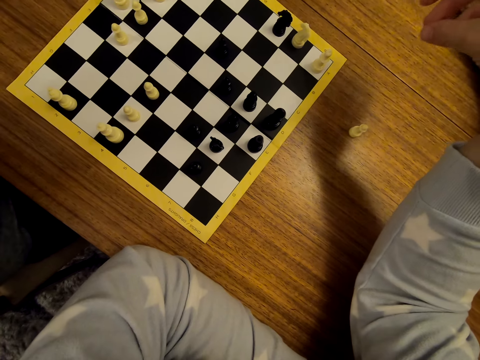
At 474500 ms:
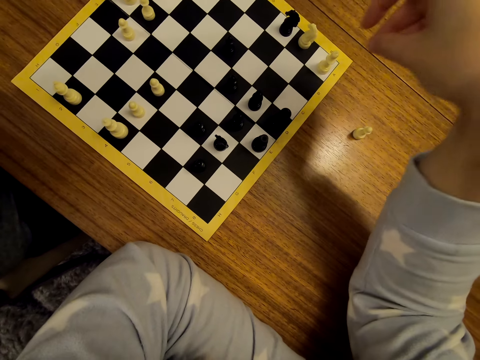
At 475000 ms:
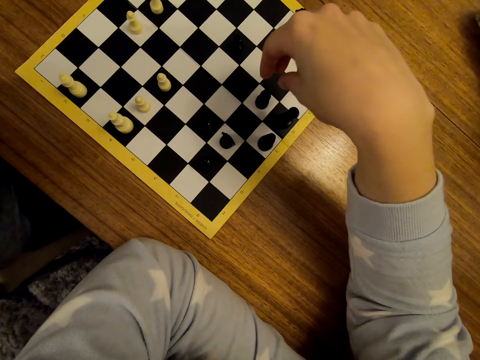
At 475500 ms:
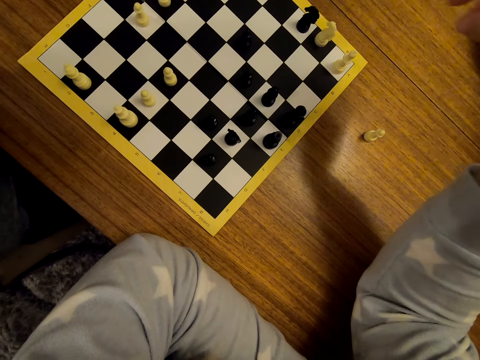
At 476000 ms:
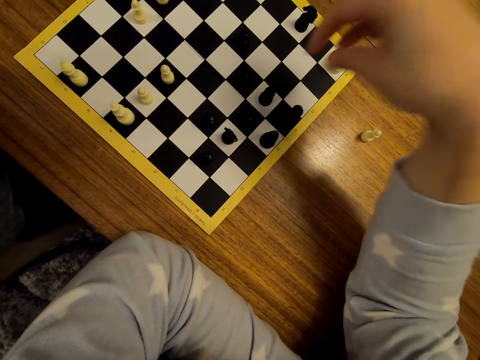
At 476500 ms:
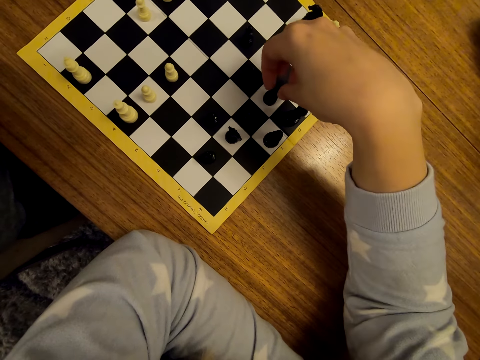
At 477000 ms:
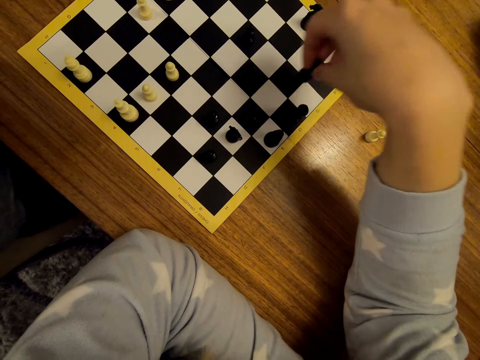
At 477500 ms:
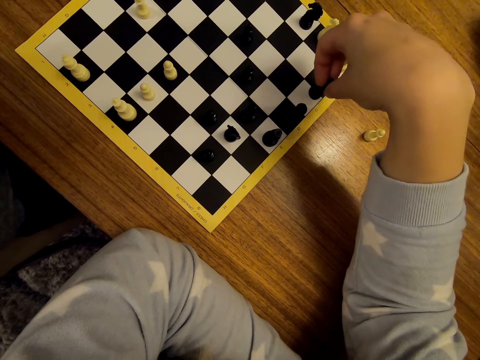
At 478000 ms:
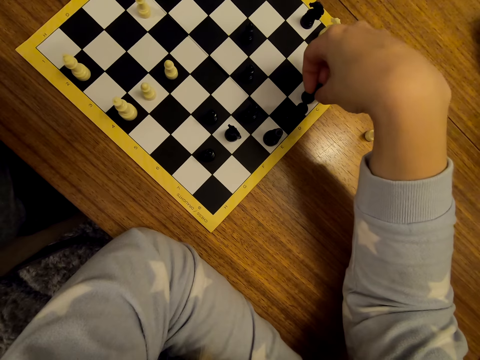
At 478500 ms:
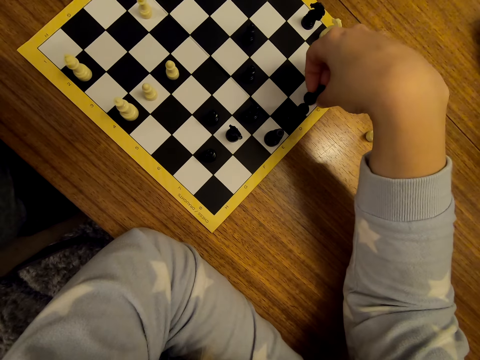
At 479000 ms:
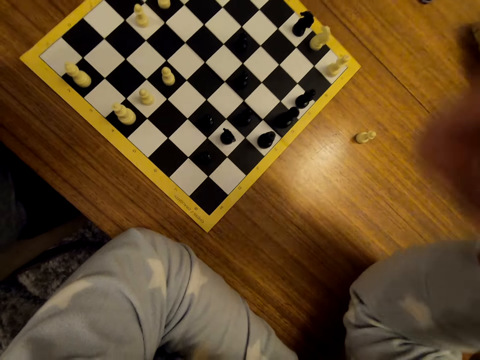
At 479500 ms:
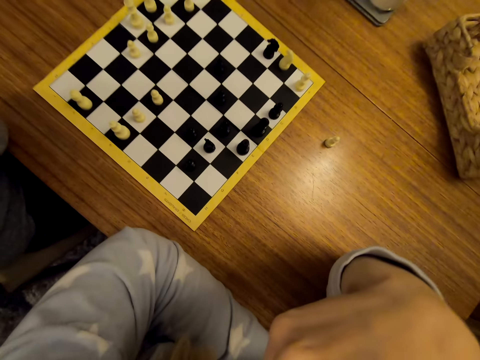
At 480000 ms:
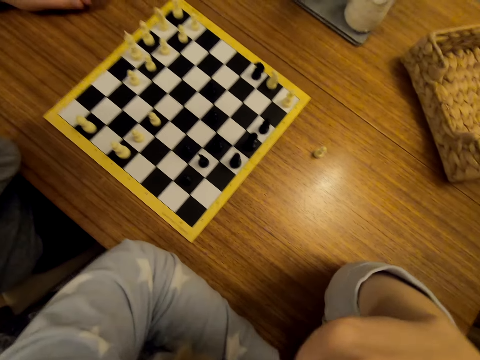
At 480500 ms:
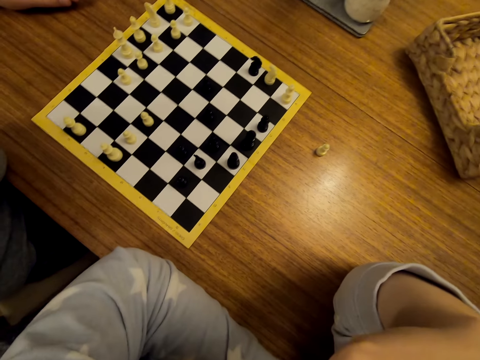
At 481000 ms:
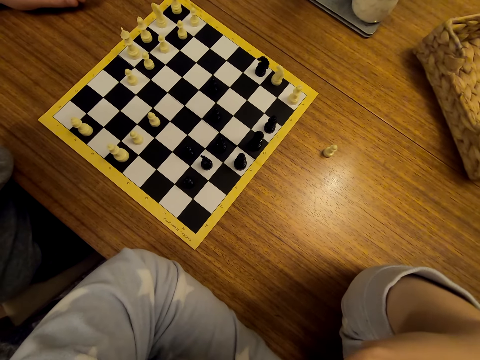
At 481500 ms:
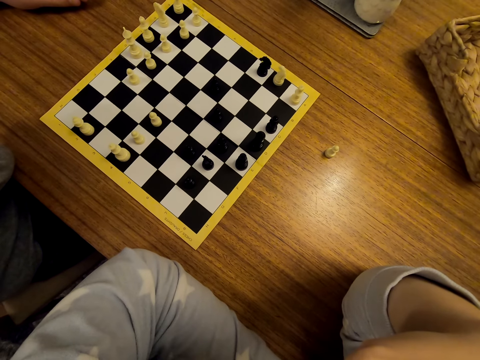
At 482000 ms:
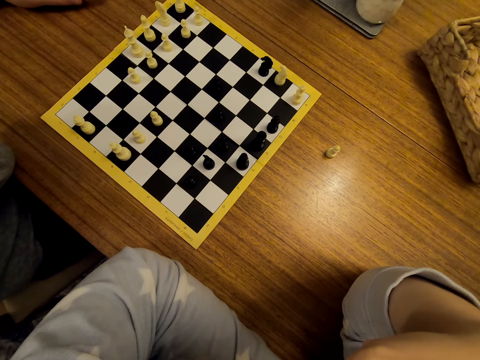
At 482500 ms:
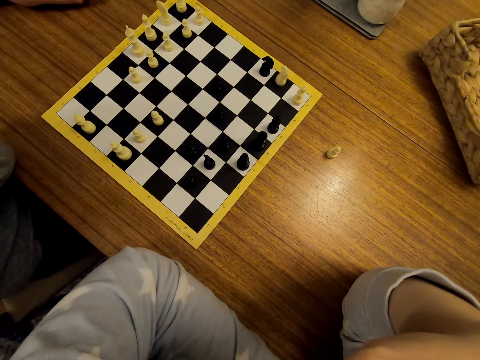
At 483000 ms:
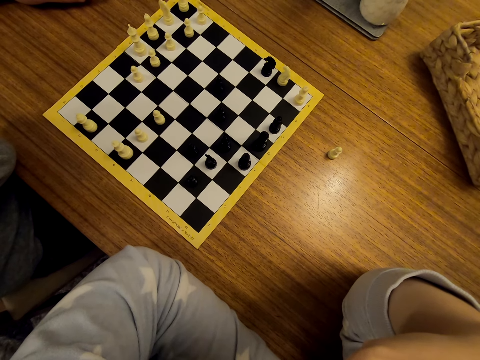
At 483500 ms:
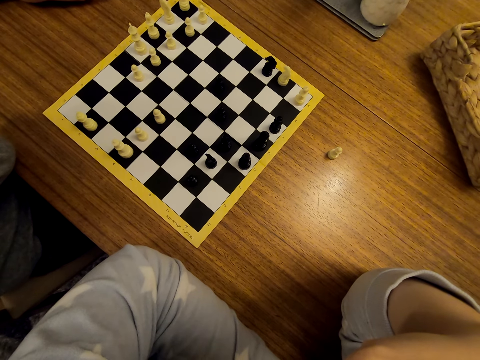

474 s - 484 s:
The camera wearer moves the chess pieces. They hold the pawn. They place the pawn on the chess board.

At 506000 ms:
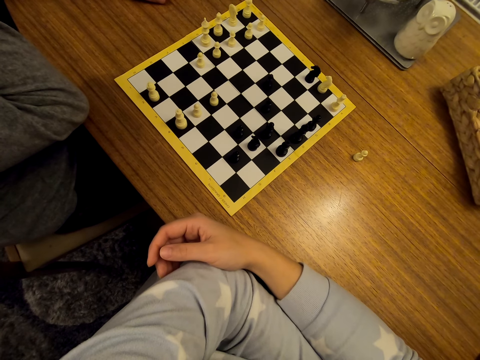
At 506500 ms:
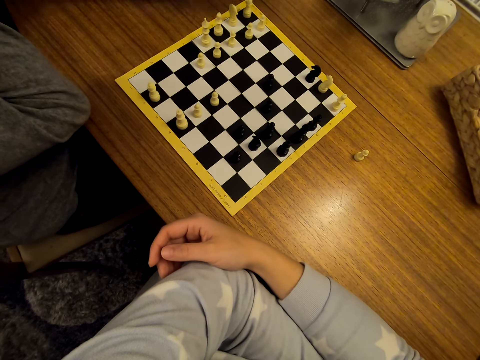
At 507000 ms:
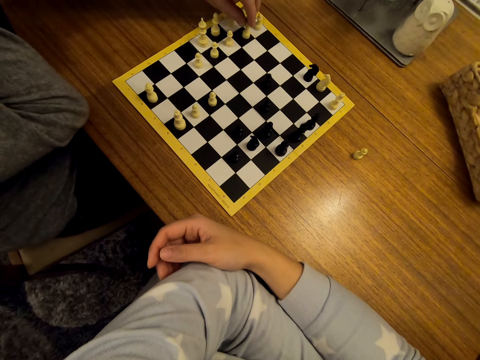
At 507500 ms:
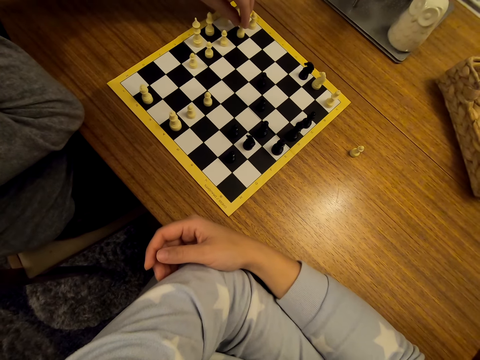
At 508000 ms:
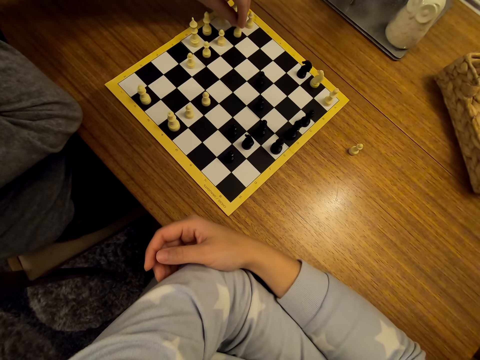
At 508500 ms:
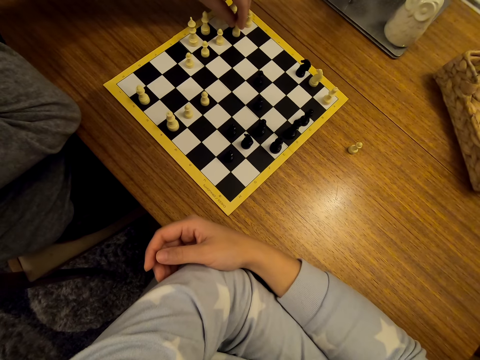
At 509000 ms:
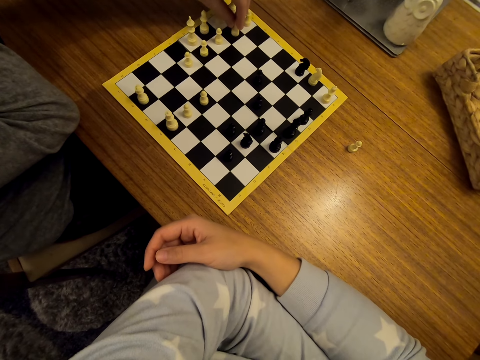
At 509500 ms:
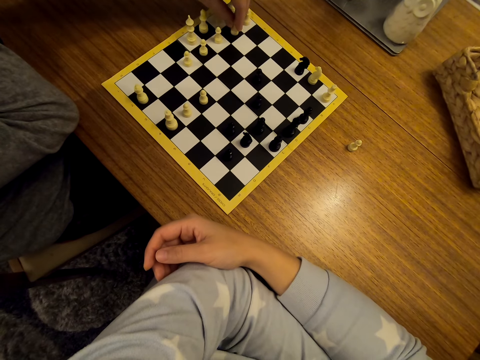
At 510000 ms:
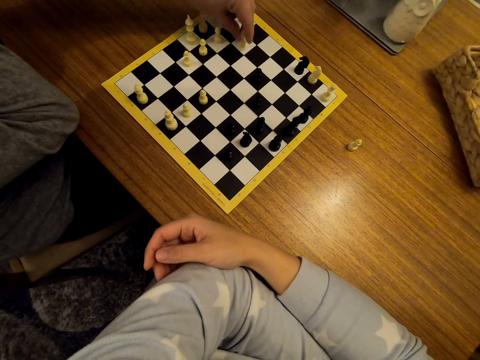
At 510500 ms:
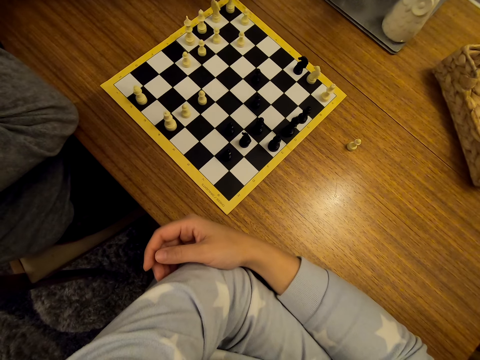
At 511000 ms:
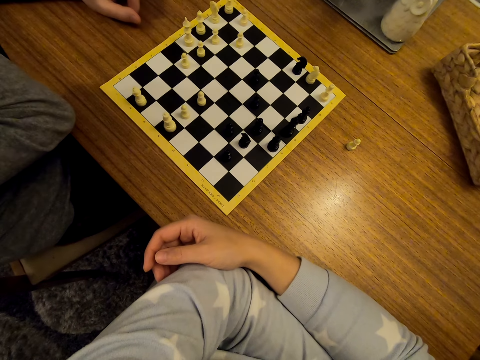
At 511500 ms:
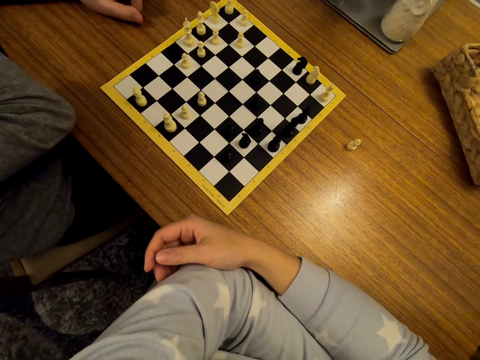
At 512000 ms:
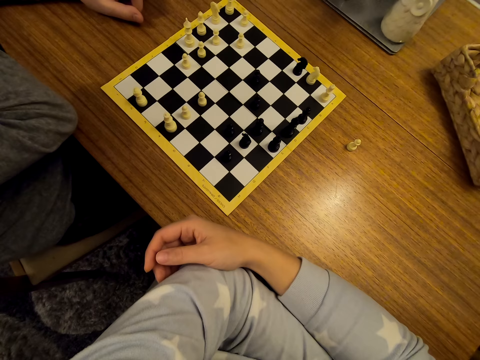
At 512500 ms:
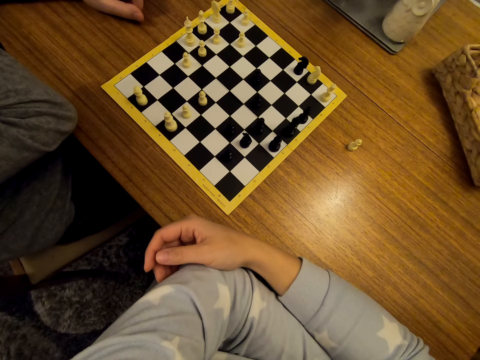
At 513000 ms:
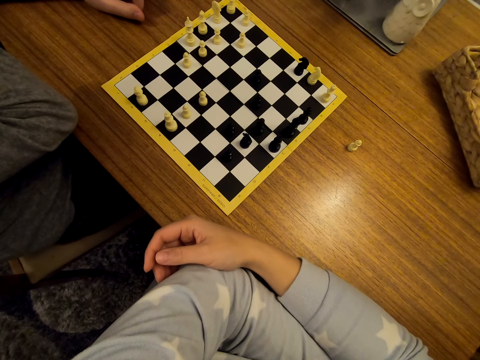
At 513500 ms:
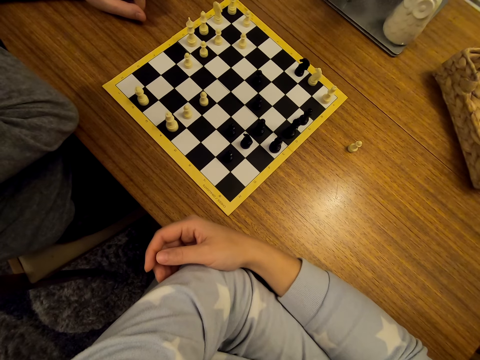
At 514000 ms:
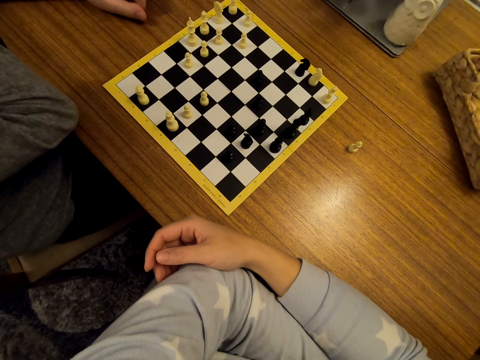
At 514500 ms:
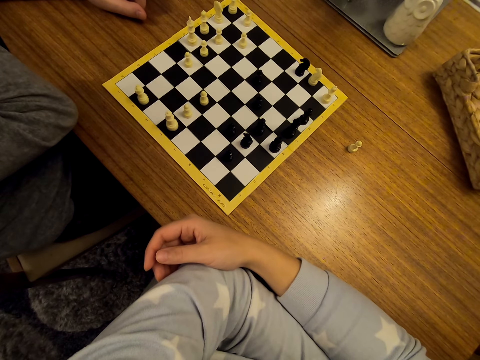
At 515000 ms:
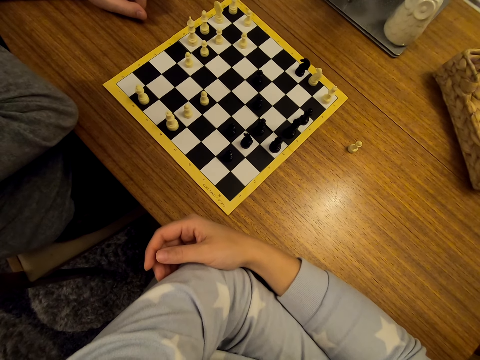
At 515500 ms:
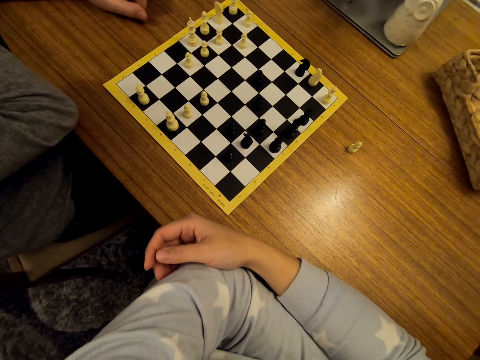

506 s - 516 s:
A man moves the pawn on the chess board. The man unhands the pawn.

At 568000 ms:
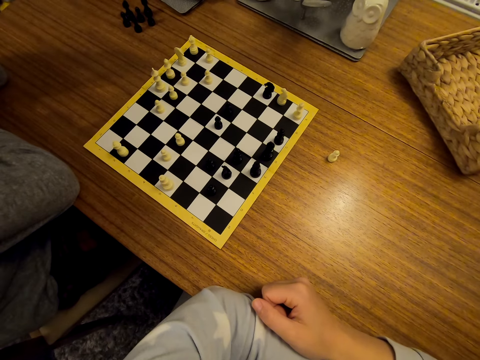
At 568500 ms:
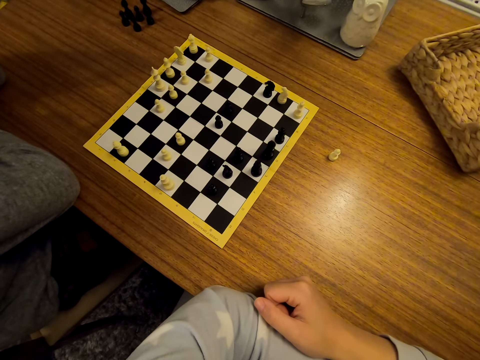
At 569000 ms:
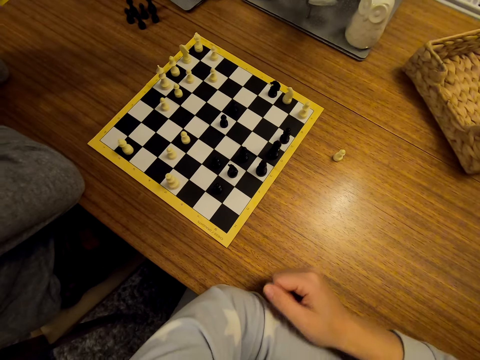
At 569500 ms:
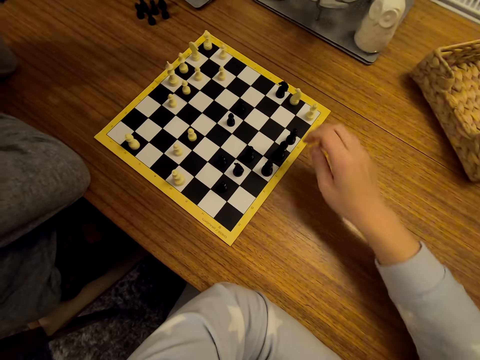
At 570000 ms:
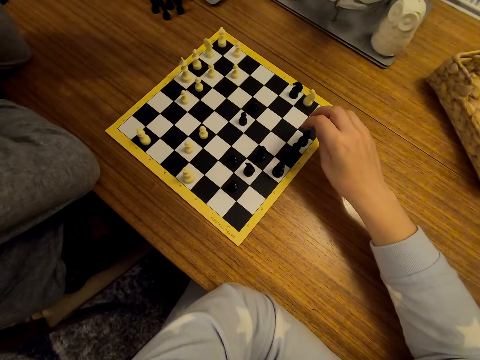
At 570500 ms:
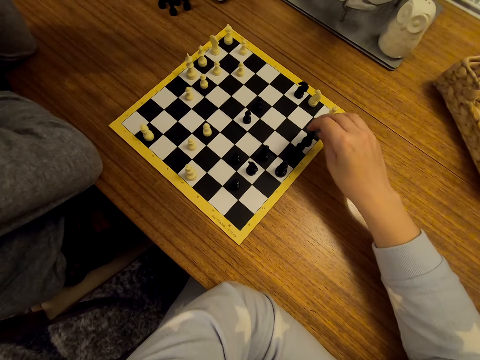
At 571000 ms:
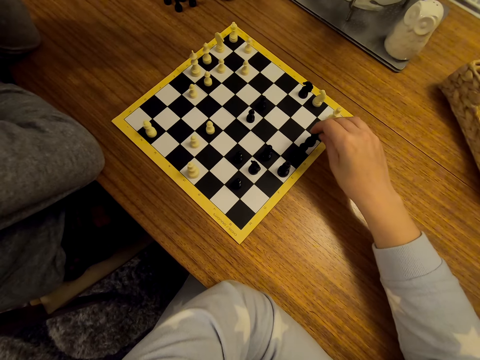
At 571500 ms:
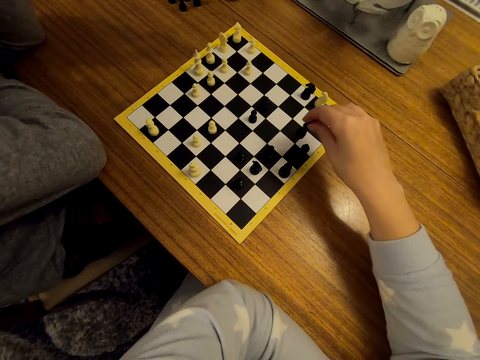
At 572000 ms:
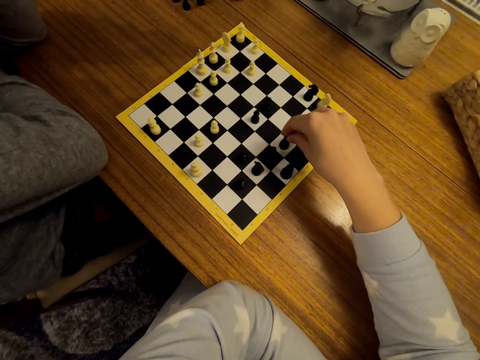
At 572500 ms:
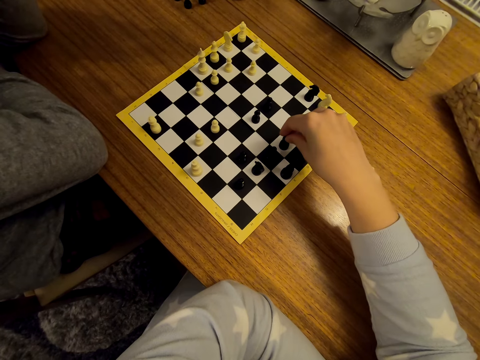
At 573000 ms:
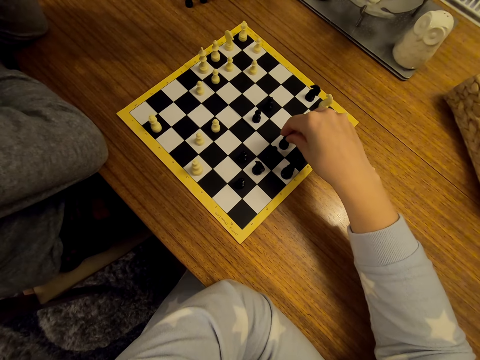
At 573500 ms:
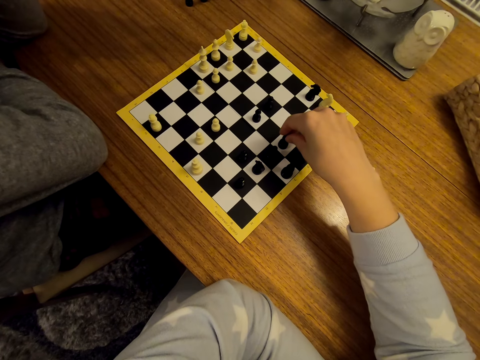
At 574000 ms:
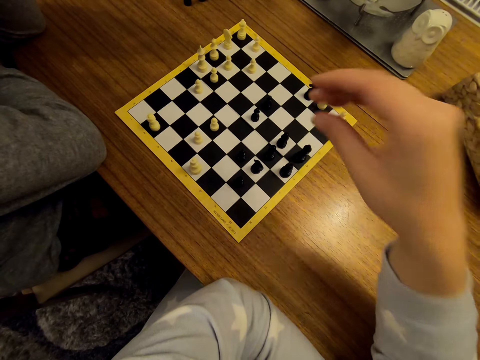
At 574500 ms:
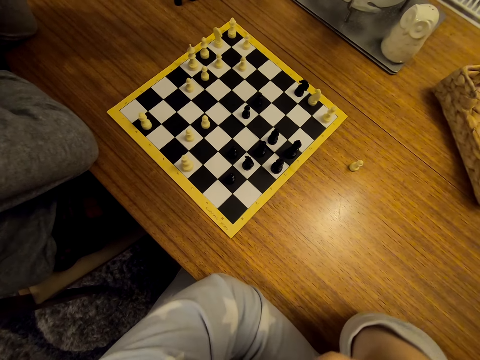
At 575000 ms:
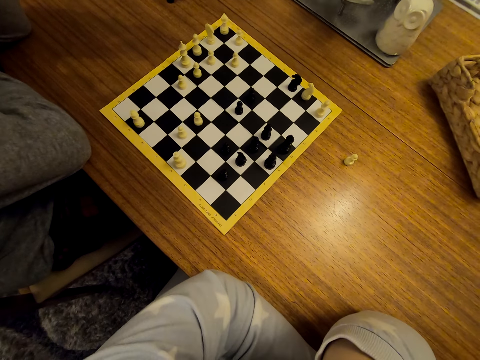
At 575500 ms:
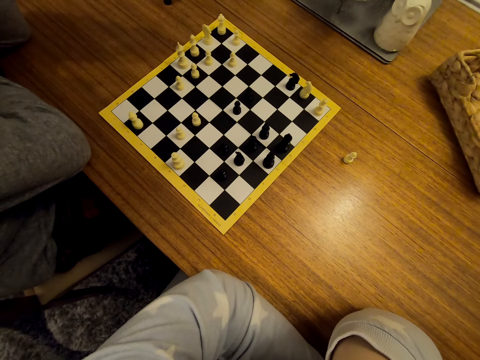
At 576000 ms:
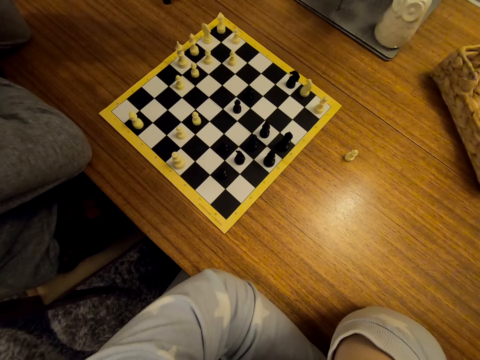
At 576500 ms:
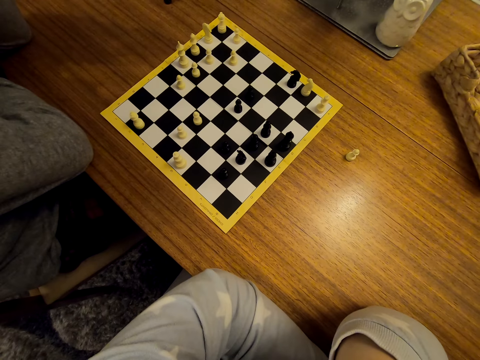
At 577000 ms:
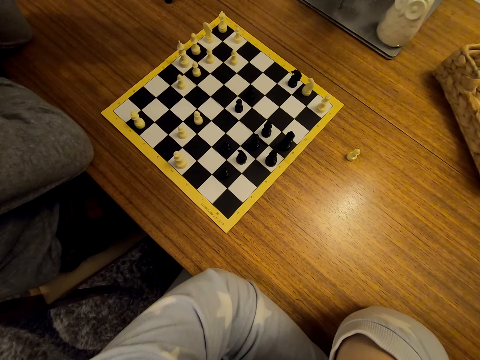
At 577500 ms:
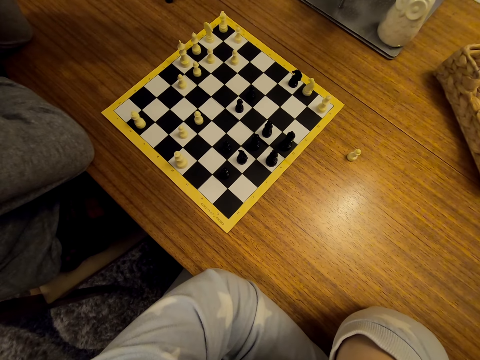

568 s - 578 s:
The camera wearer moves the pawn on the chess board. They unhand the pawn.
